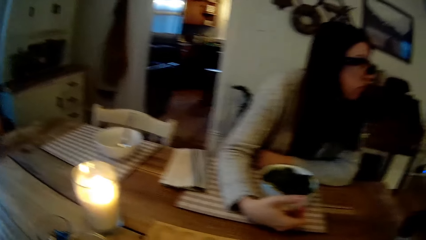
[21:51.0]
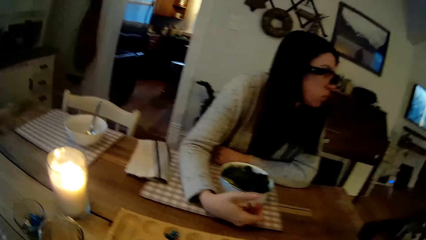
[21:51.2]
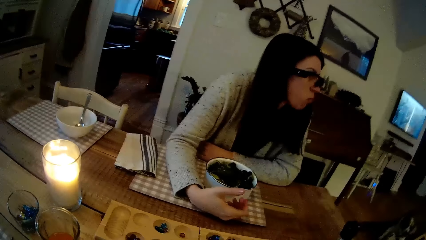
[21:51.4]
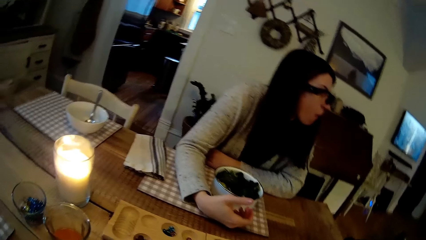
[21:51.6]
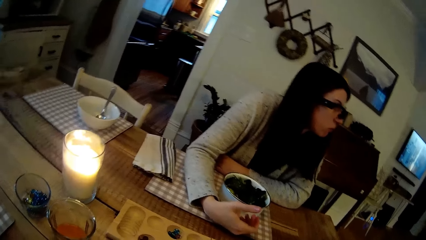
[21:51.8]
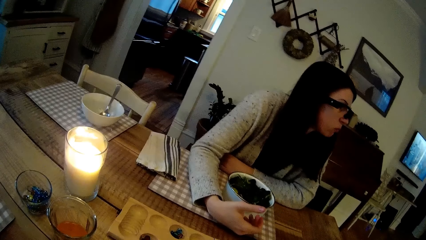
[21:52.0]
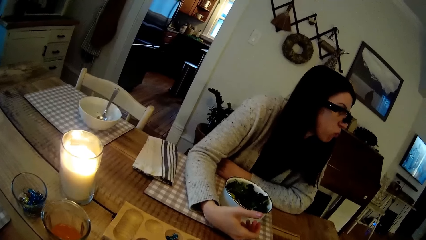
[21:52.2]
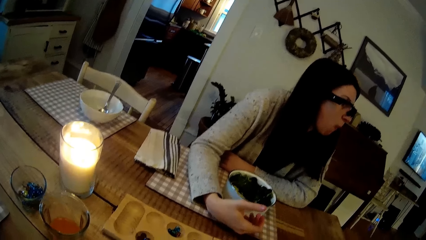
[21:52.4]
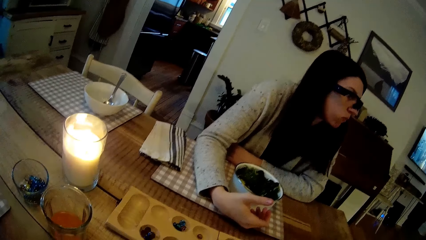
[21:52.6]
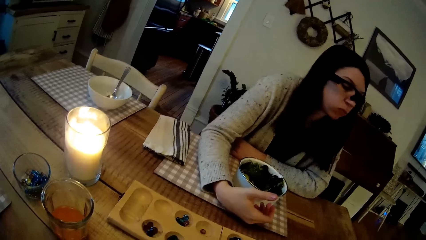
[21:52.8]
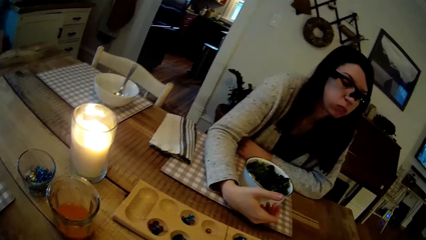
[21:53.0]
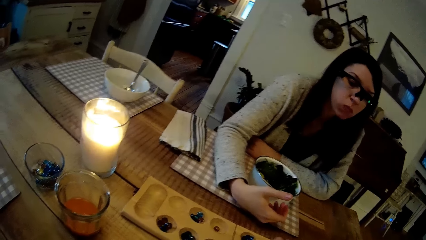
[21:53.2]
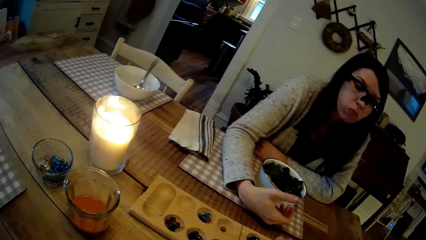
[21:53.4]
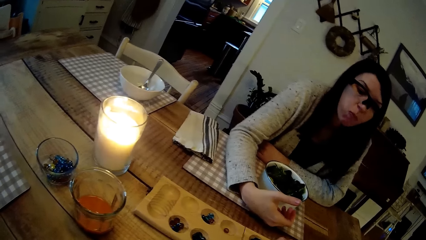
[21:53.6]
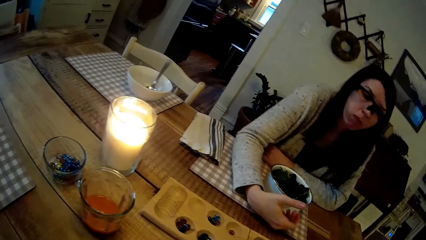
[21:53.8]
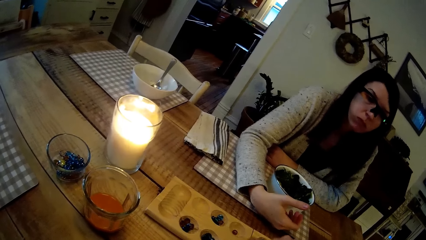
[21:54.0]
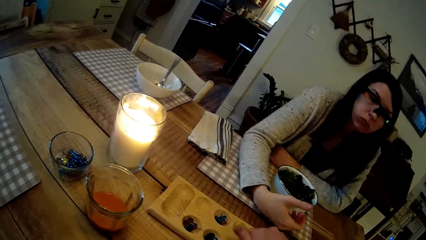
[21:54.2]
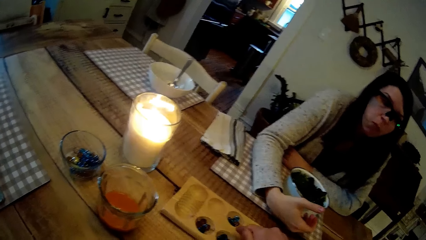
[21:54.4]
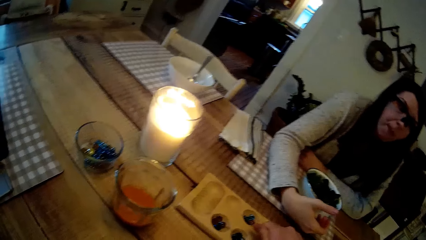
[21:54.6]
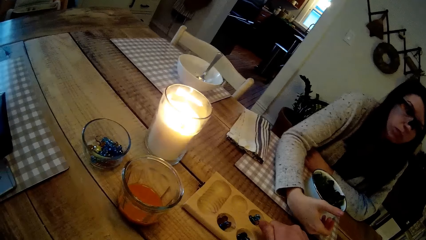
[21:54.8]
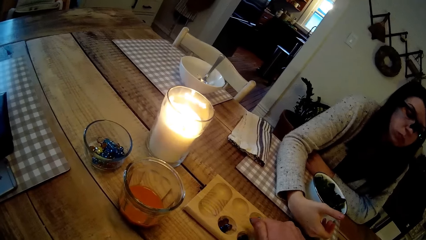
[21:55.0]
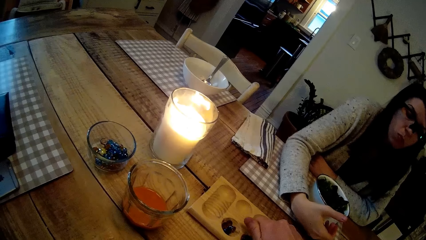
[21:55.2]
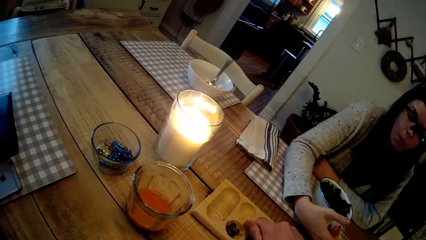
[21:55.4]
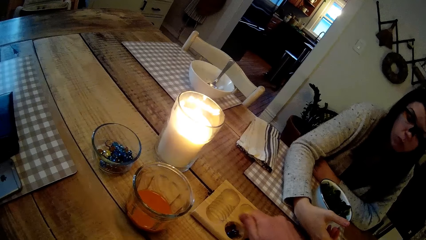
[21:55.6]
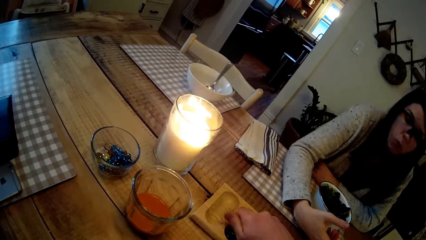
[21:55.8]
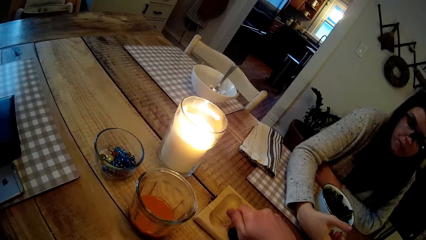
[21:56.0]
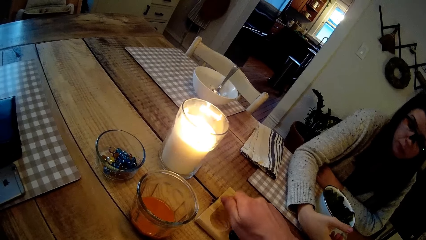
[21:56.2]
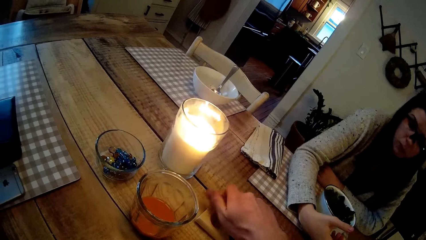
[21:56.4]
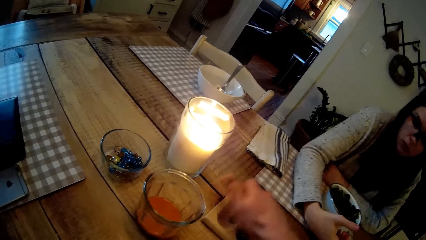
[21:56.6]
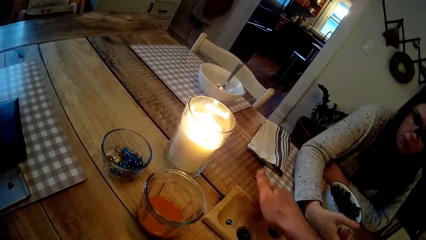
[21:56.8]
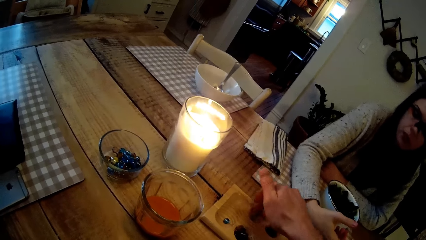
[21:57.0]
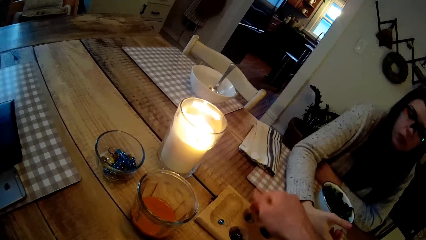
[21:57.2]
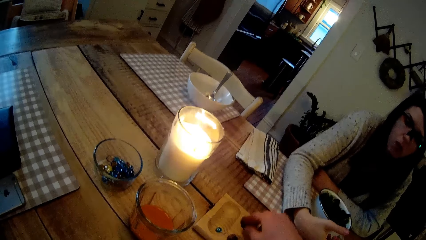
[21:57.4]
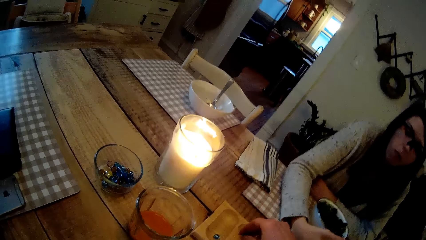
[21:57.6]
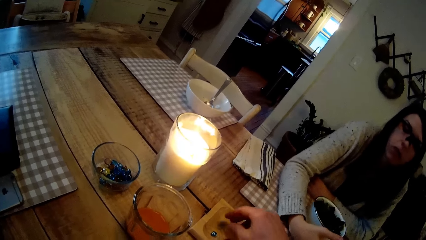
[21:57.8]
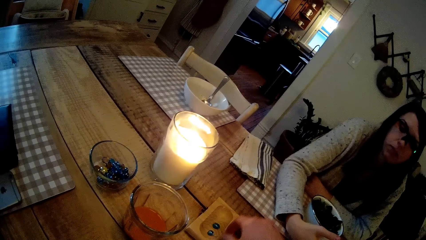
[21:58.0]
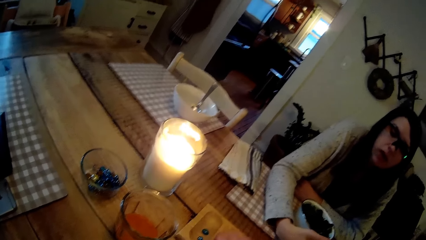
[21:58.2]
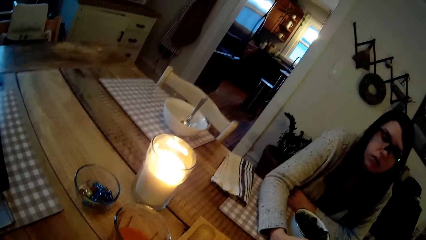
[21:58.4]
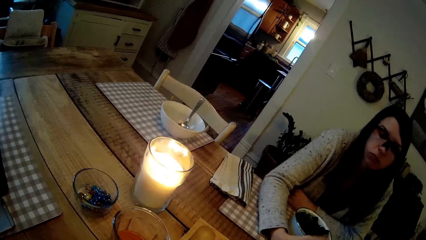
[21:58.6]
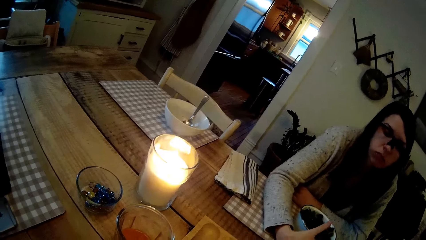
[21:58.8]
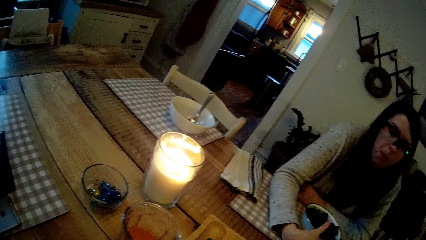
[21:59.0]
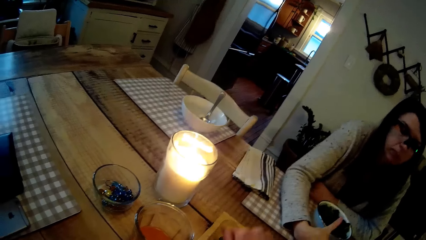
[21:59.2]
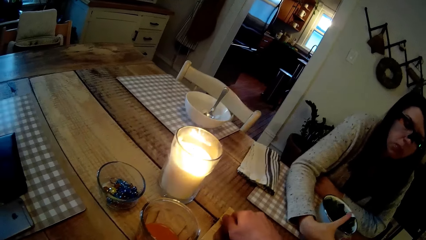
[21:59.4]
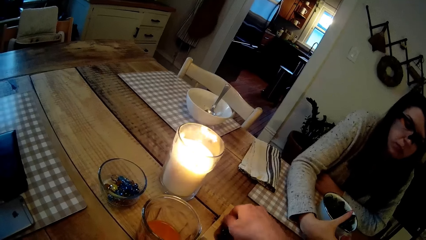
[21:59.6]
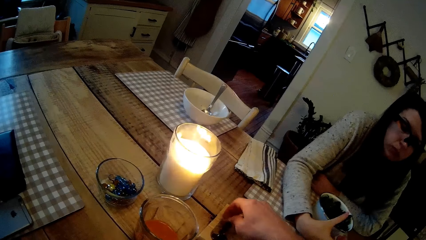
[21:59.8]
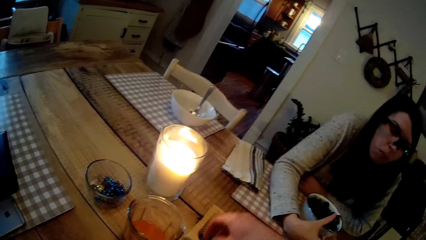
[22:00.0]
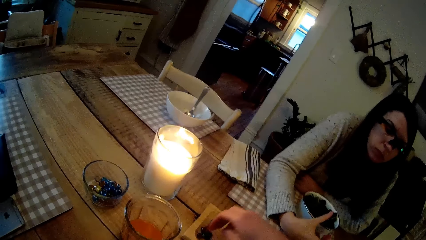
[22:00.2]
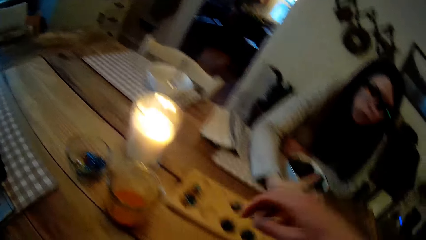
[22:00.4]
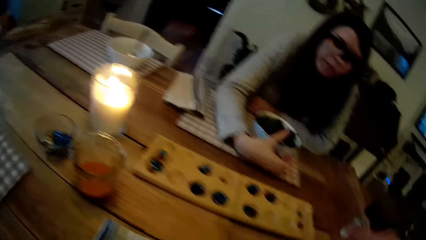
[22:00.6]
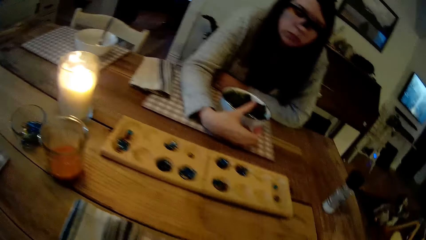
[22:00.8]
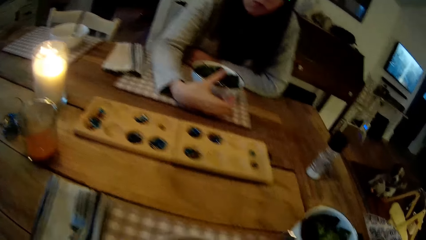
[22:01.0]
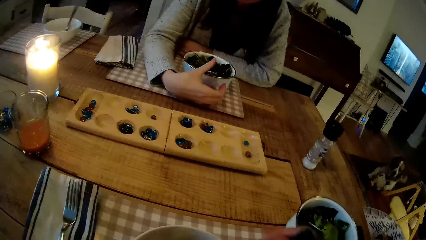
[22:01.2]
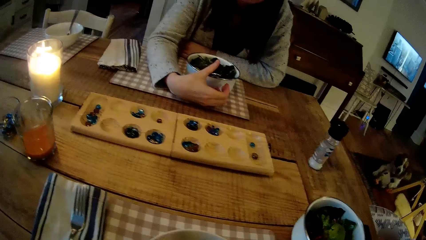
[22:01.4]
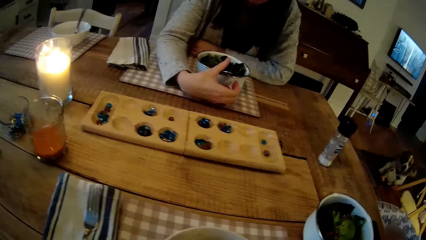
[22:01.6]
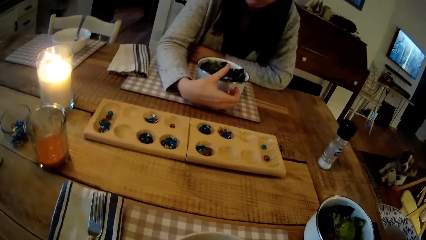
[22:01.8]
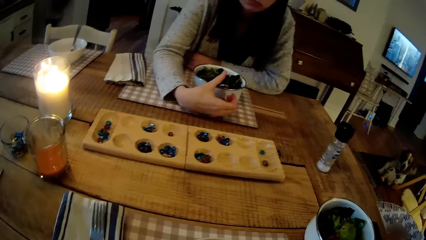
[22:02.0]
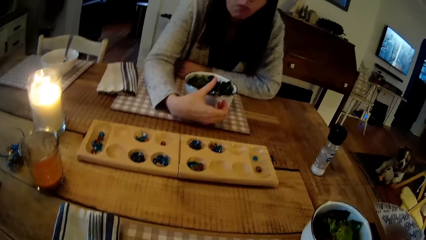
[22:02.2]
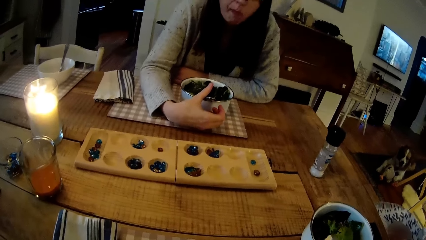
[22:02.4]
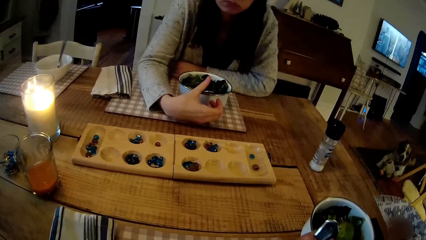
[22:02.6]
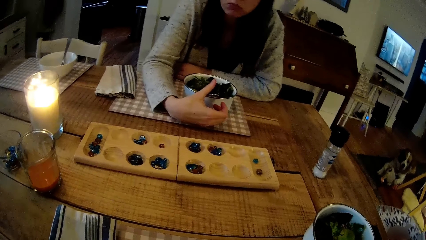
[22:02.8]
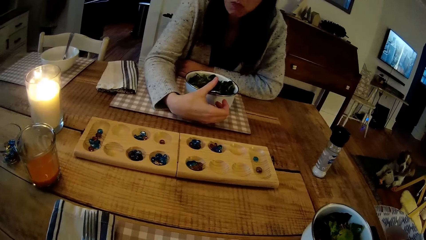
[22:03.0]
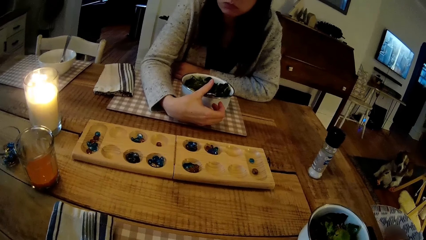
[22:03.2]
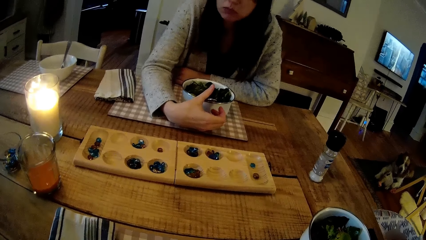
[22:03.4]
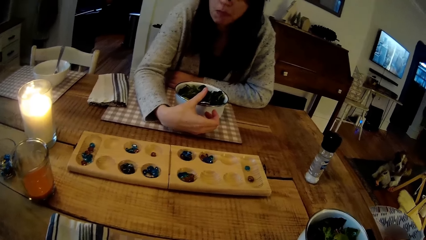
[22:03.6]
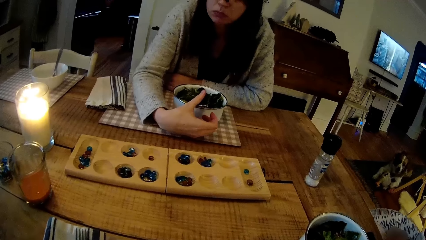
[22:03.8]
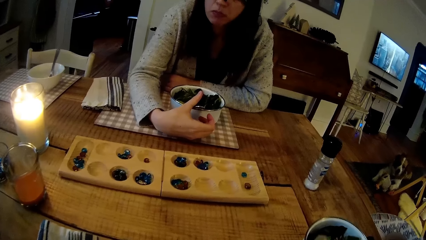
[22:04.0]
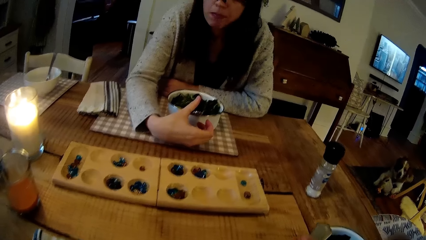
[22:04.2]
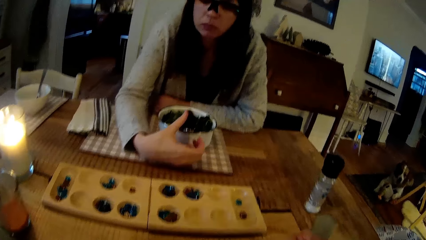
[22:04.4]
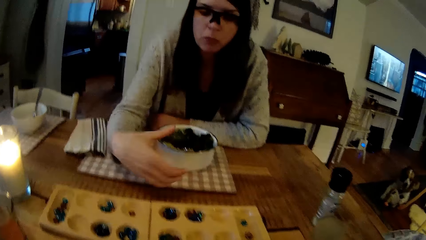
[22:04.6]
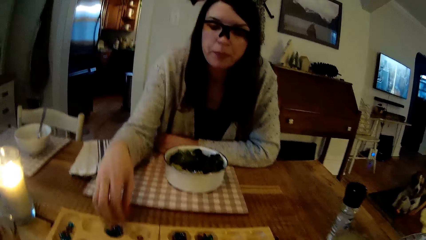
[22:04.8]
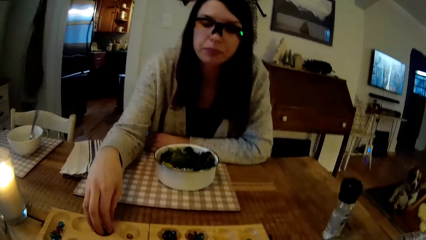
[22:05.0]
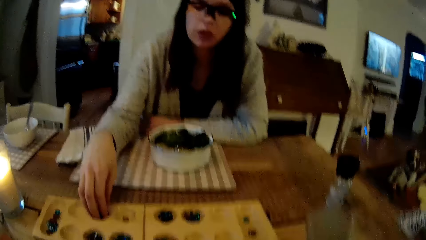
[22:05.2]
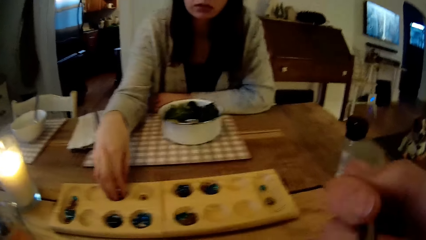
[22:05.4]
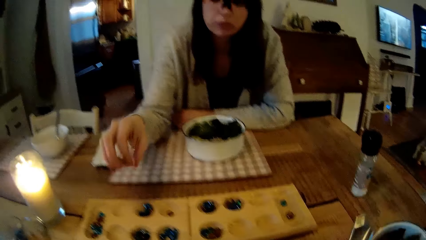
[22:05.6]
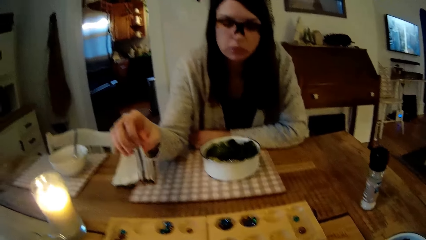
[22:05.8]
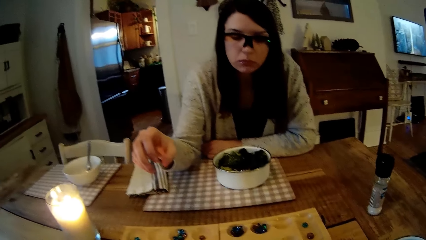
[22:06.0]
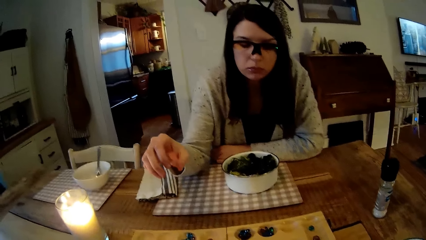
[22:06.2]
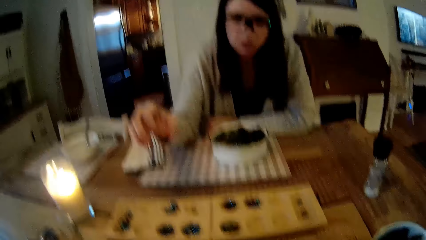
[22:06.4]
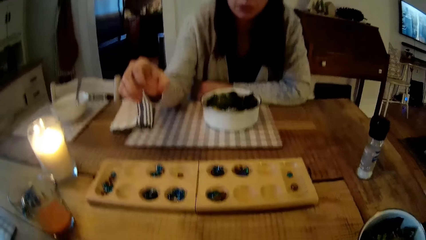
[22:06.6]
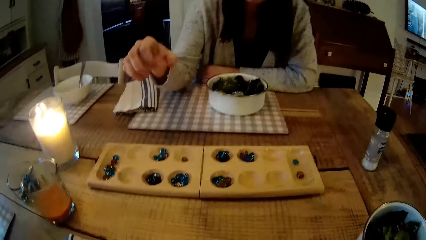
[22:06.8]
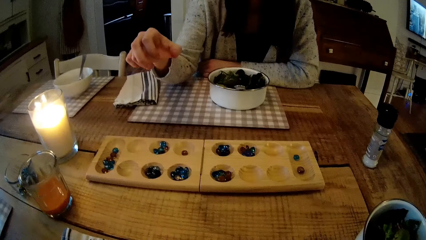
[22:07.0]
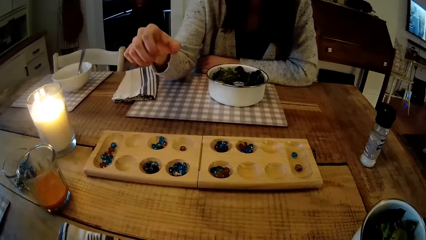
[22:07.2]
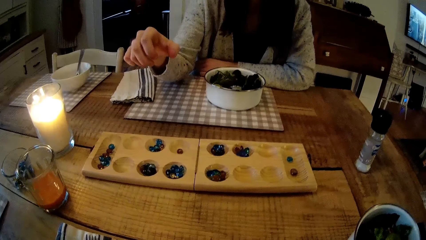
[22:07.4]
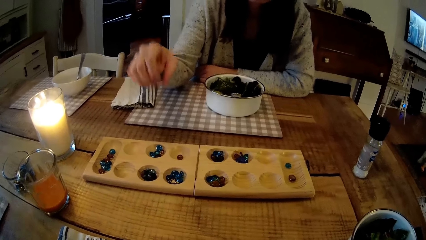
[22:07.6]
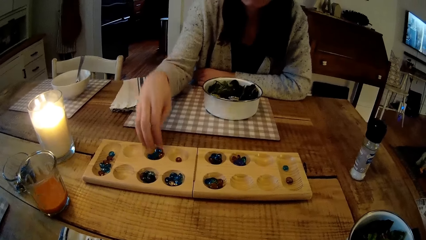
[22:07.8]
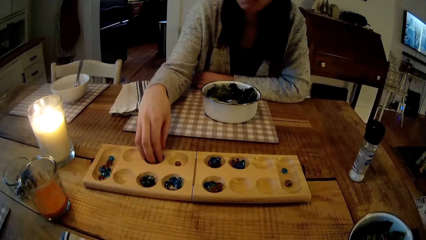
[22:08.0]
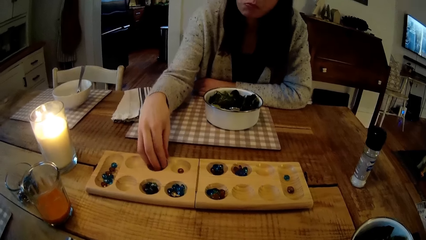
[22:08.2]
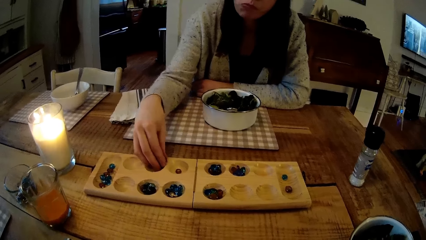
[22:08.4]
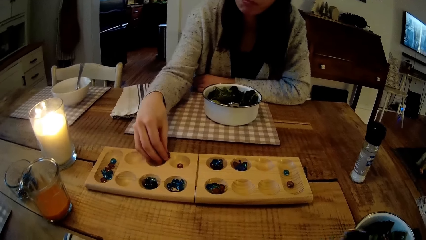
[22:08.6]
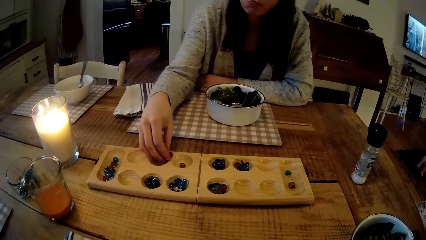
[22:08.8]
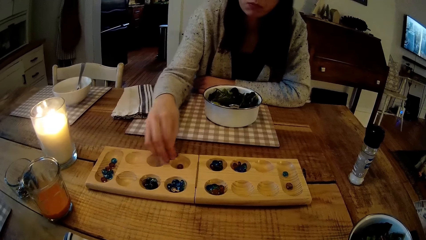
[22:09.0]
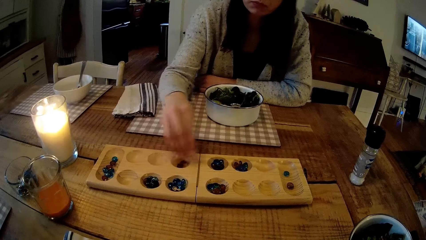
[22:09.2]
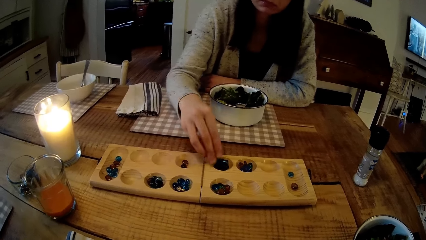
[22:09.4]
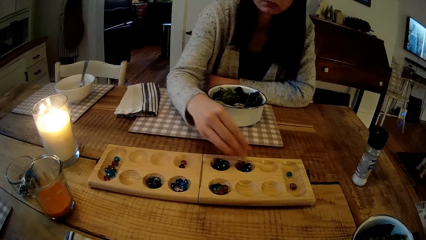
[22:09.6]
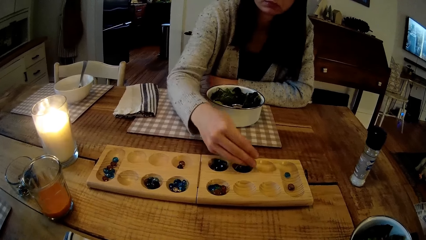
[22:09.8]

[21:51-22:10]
The camera wearer plays mancala on the dining table with his right hand. He holds a spoon with his right hand. The woman plays mancala on the dining table with her right hand.
